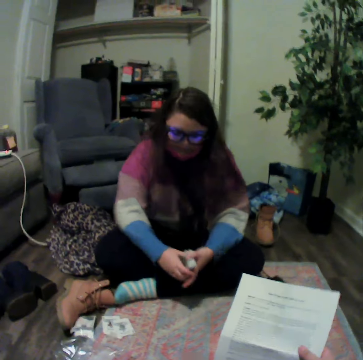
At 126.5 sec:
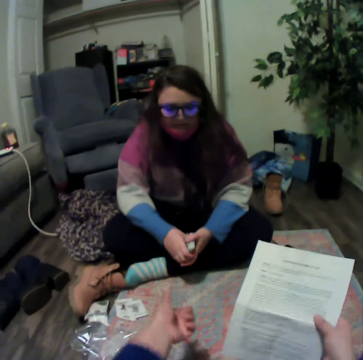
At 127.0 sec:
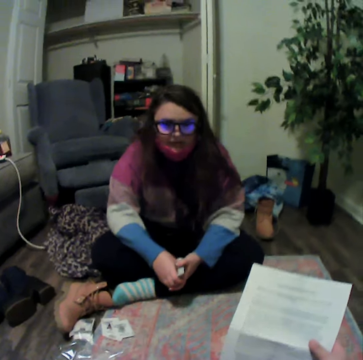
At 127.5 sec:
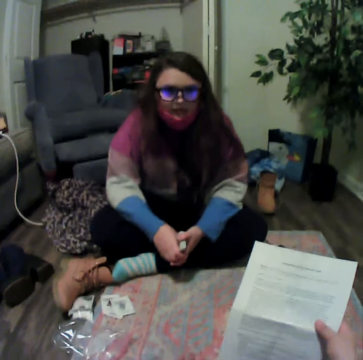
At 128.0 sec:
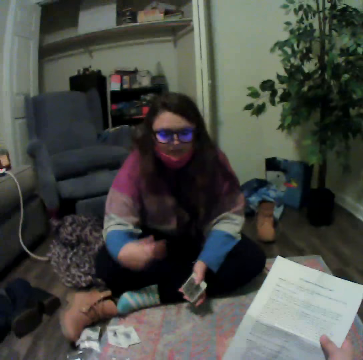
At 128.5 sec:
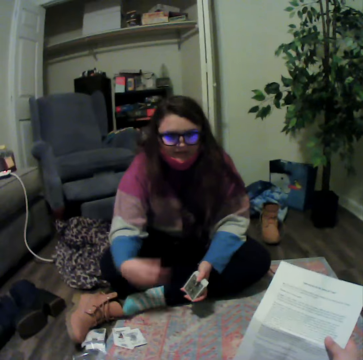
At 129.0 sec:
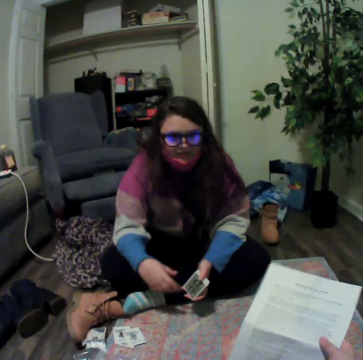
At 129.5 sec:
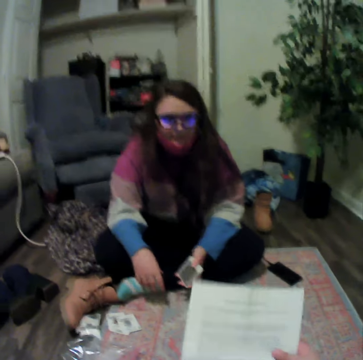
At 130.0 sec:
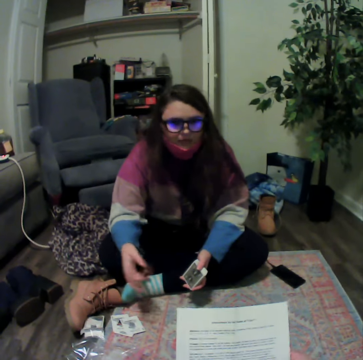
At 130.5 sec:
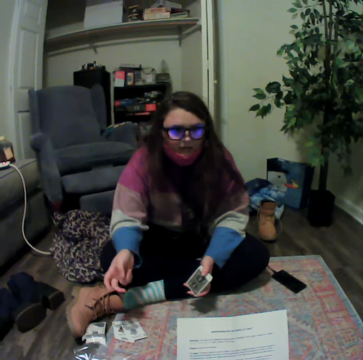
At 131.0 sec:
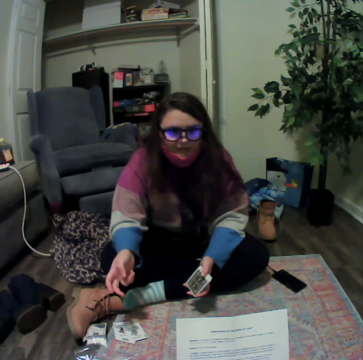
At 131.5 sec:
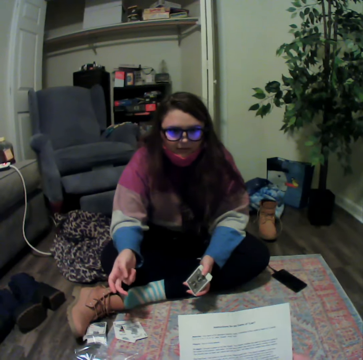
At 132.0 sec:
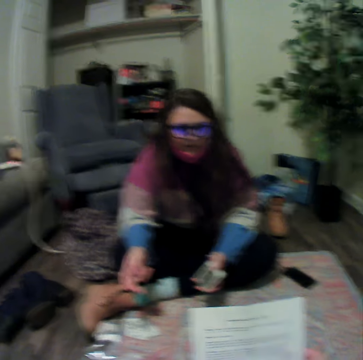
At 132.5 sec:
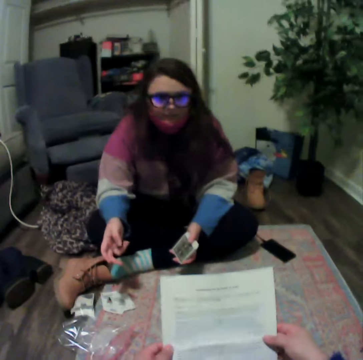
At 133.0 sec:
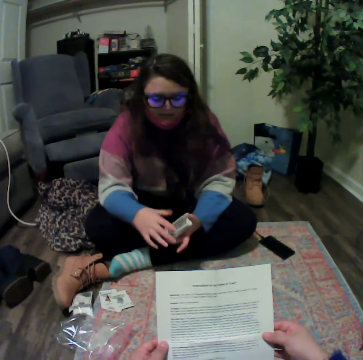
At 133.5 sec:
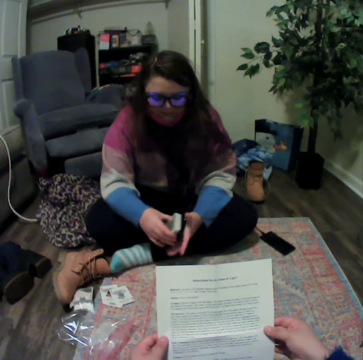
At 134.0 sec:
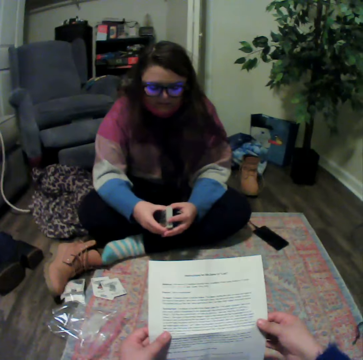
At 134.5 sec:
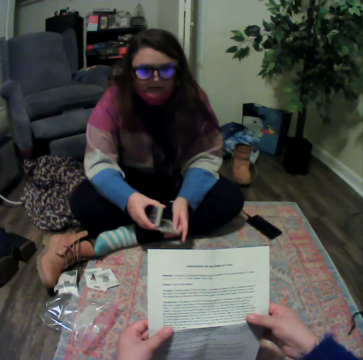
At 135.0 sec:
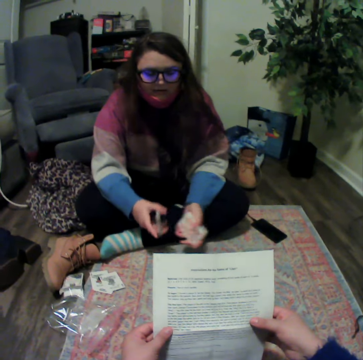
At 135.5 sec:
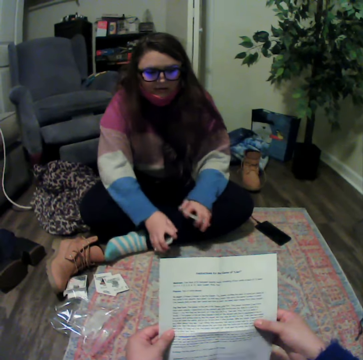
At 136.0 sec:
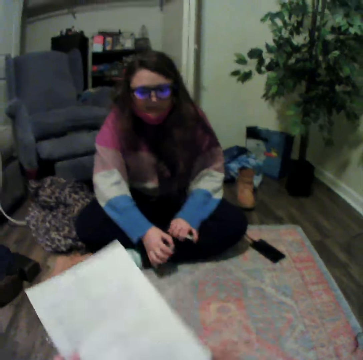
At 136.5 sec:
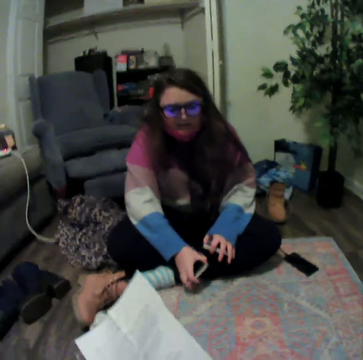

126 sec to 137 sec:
A lady holds the cards. The lady talks with the camera wearer. The lady holds the cards.

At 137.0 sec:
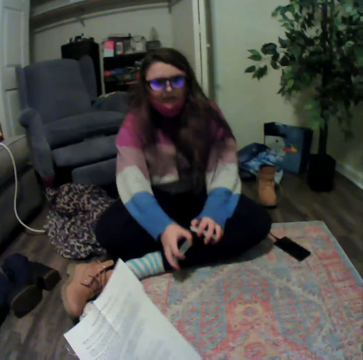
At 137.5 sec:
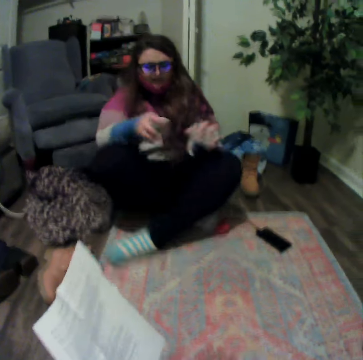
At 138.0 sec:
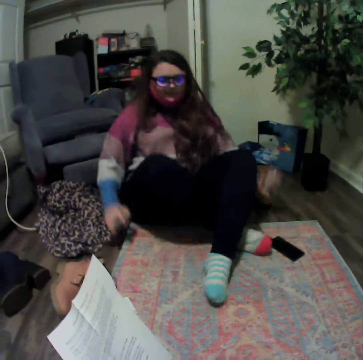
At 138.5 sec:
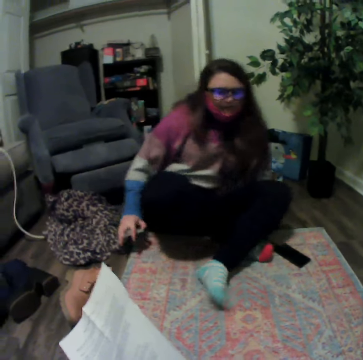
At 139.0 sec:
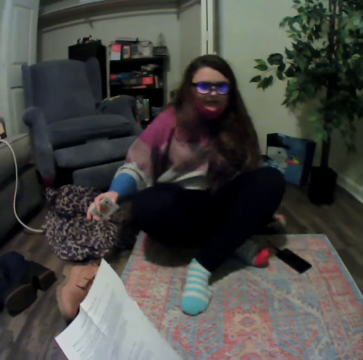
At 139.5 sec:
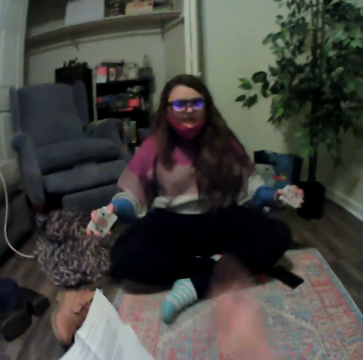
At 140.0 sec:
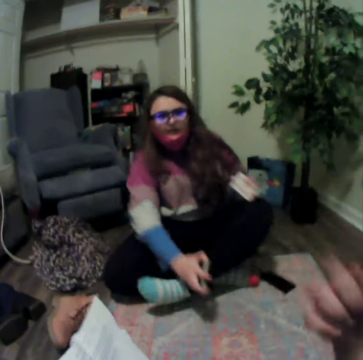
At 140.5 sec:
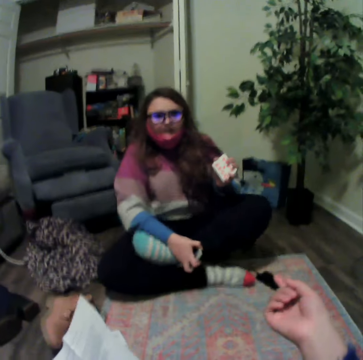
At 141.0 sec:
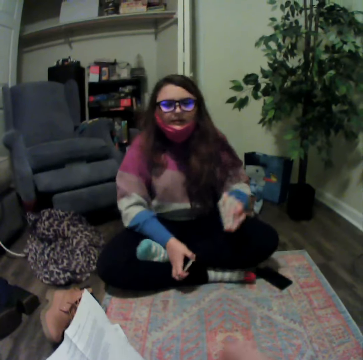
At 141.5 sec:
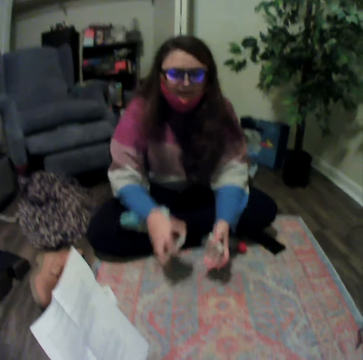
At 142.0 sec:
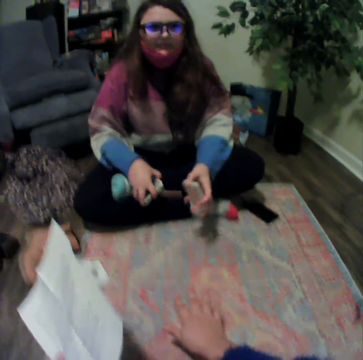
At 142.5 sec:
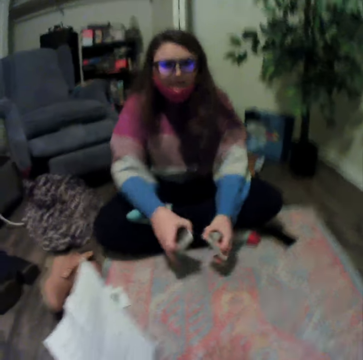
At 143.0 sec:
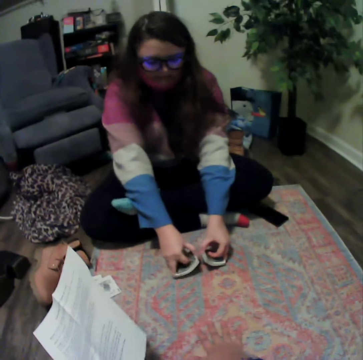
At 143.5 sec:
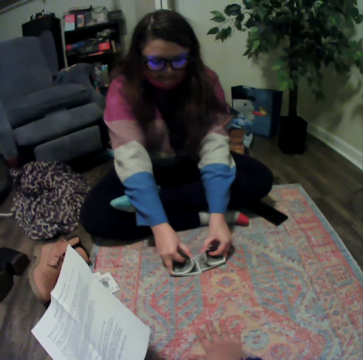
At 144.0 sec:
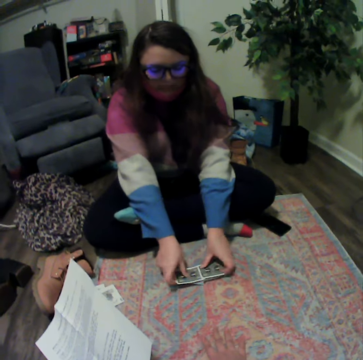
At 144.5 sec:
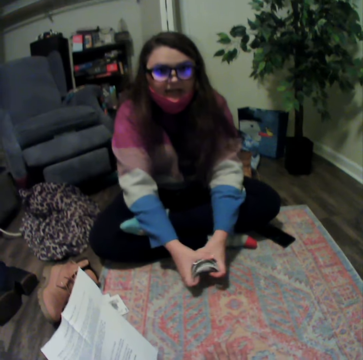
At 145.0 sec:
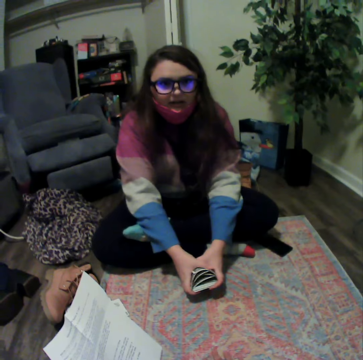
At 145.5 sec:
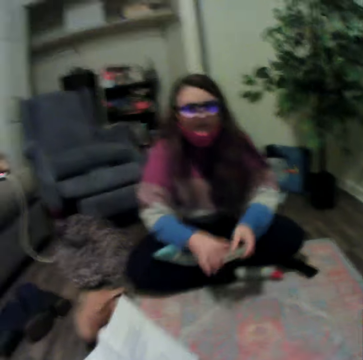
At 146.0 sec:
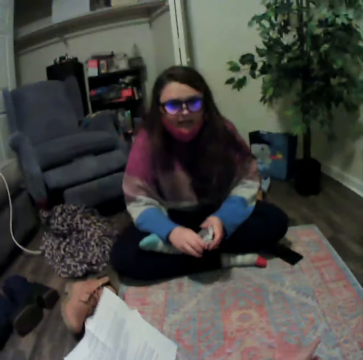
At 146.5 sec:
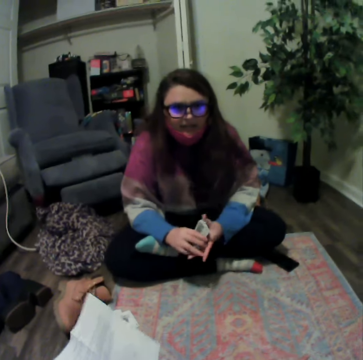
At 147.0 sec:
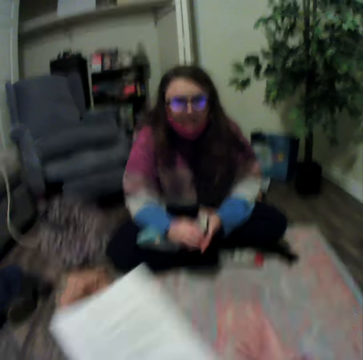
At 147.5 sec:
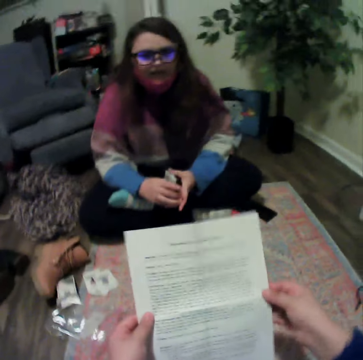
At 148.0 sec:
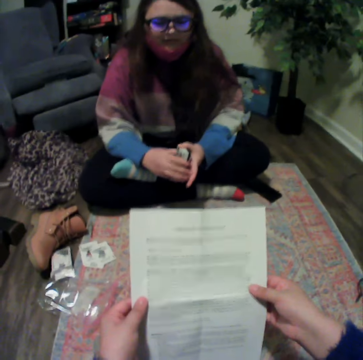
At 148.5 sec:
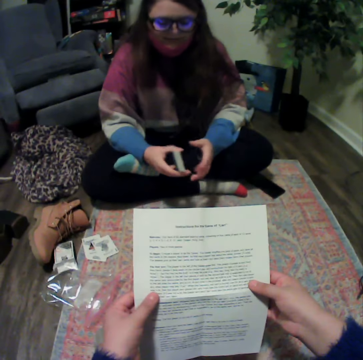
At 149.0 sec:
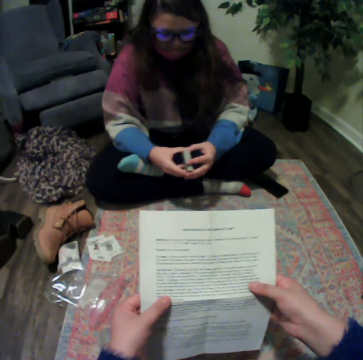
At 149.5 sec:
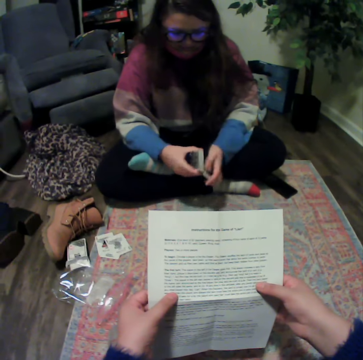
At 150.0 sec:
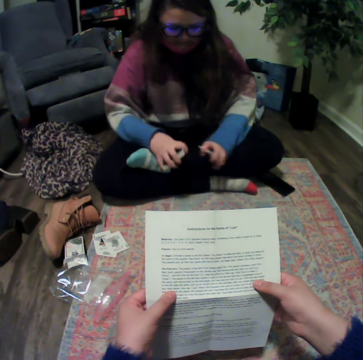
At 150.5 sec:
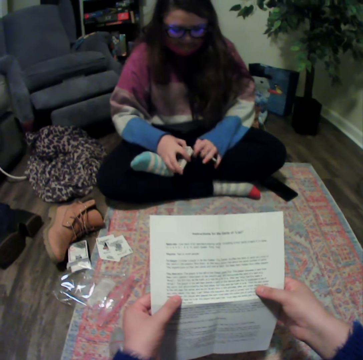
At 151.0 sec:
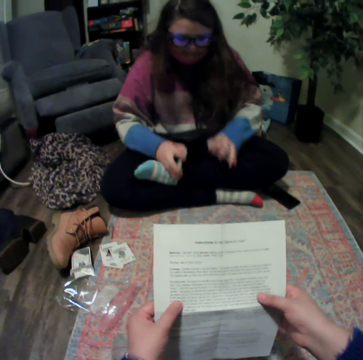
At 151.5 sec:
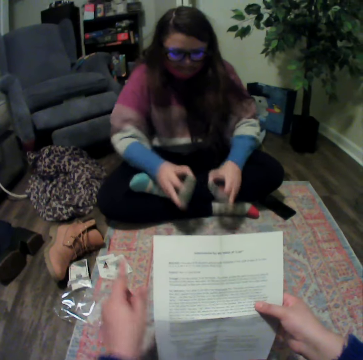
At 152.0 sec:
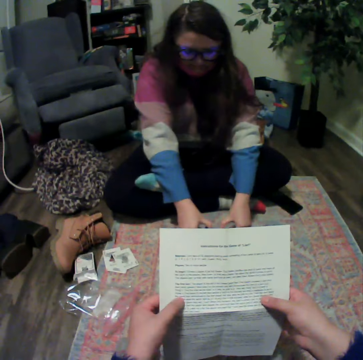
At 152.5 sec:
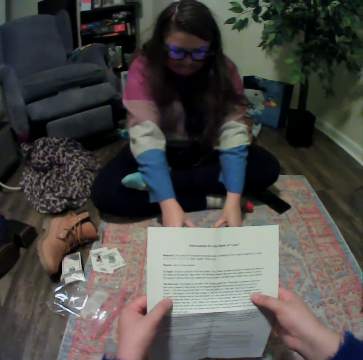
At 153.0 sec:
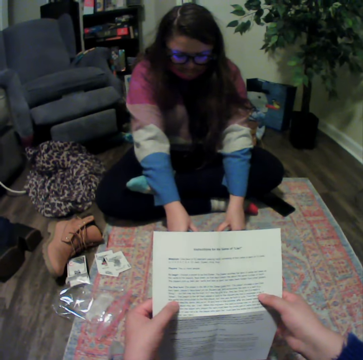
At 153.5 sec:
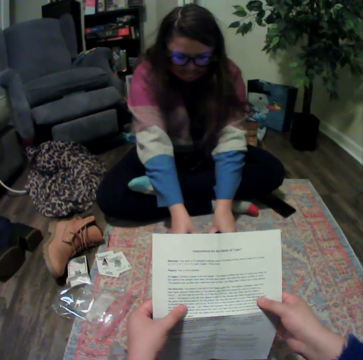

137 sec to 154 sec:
A lady lifts the cards and adjusts her sitting posture. The camera wearer talks with the lady. The lady places the cards on the table, picks up the cards and lifts the cards. The camera wearer reads the paper. The lady separates the cards. The camera wearer reads the paper.

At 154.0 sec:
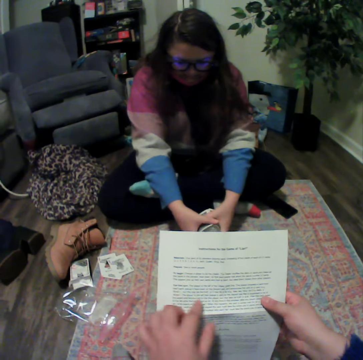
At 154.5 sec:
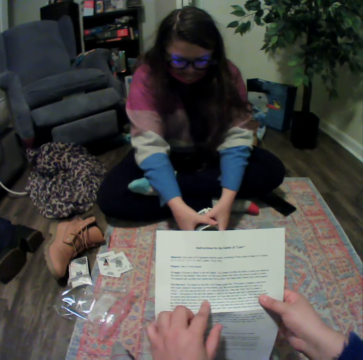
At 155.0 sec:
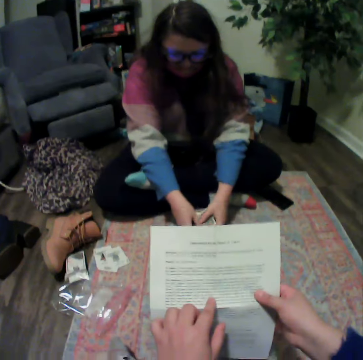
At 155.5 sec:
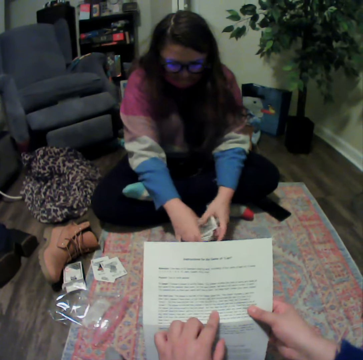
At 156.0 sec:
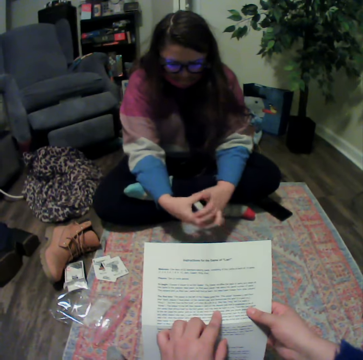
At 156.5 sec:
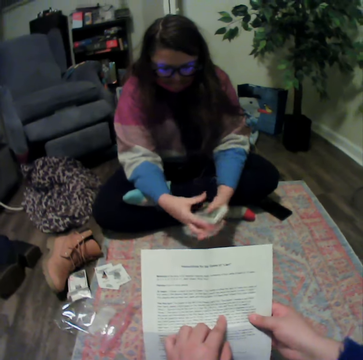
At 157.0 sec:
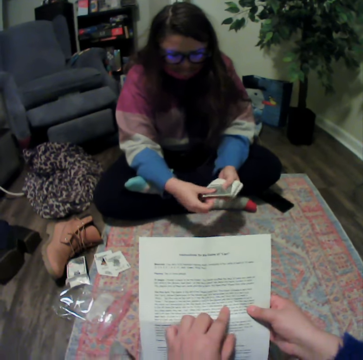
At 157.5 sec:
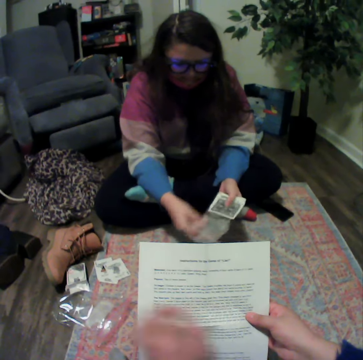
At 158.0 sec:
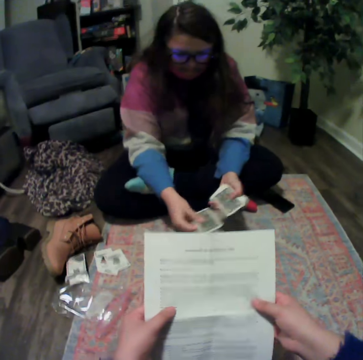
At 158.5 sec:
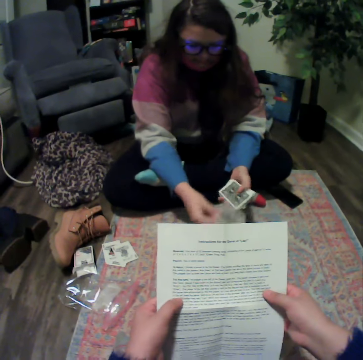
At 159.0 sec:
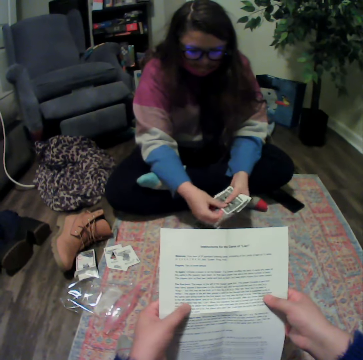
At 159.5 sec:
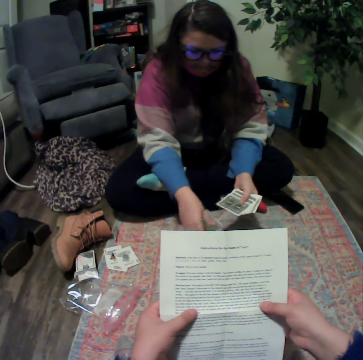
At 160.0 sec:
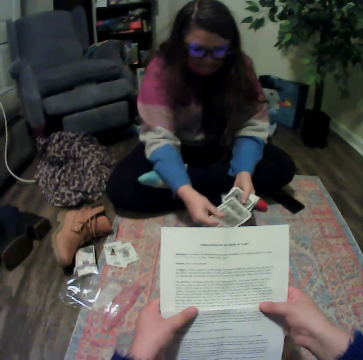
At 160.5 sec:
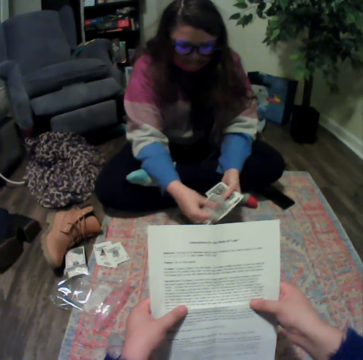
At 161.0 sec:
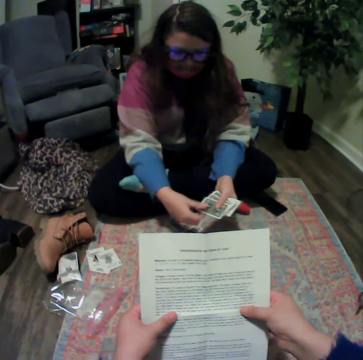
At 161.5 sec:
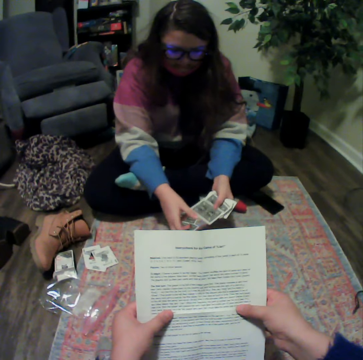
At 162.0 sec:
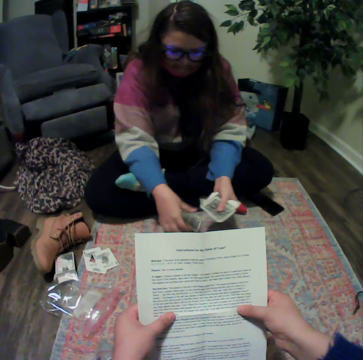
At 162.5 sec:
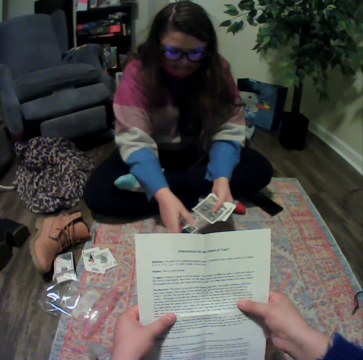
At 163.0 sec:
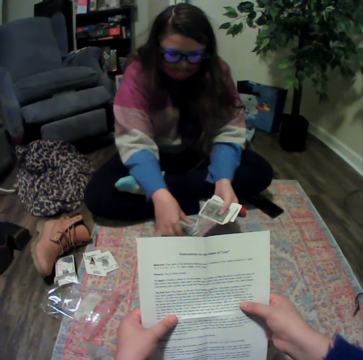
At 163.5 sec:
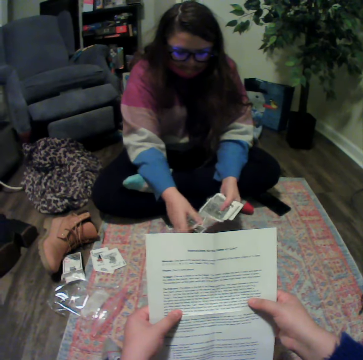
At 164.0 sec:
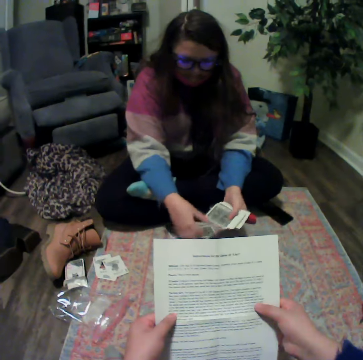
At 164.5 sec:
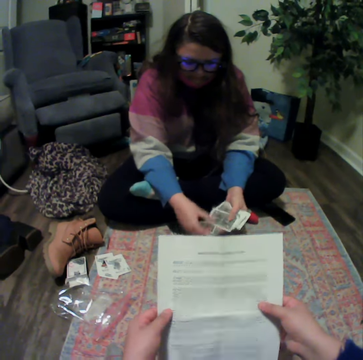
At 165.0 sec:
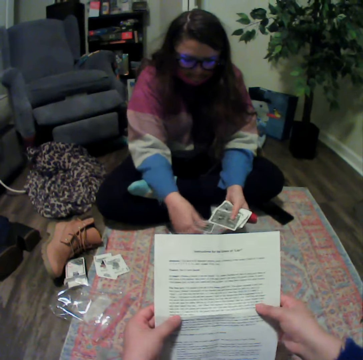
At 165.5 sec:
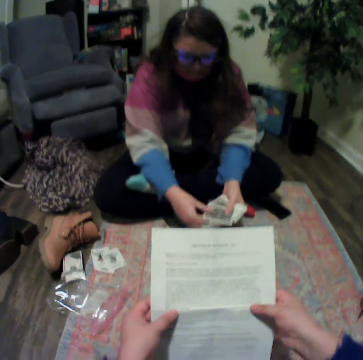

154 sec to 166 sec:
A lady holds the cards, places the cards on the table and separates the cards.
